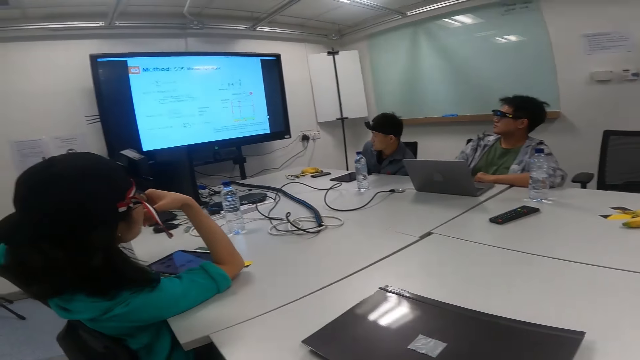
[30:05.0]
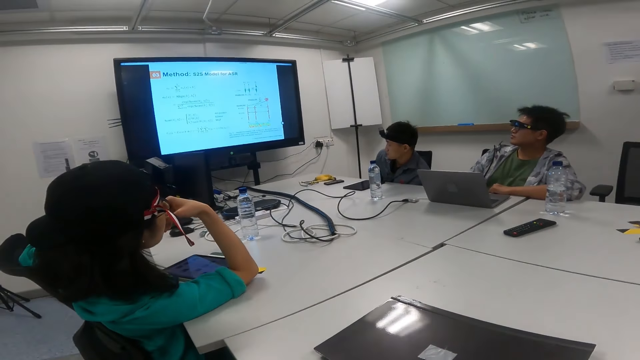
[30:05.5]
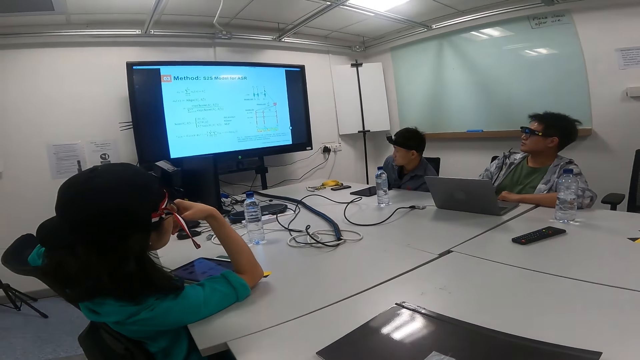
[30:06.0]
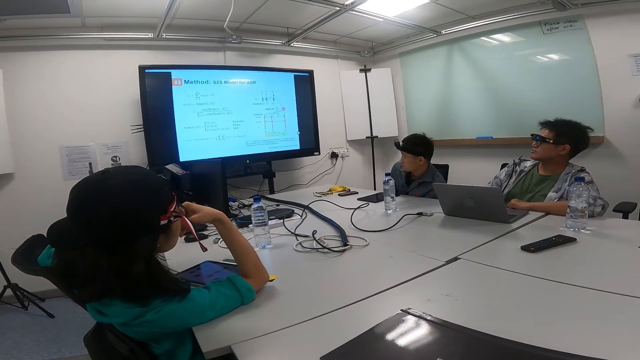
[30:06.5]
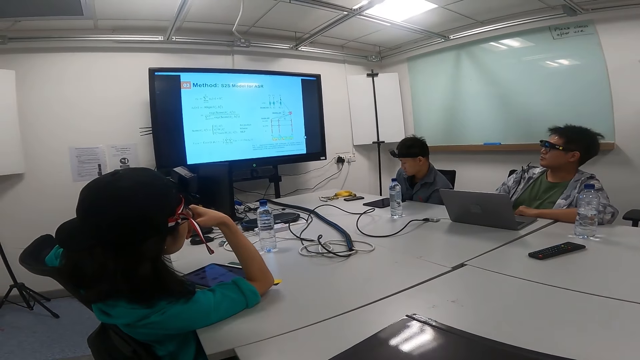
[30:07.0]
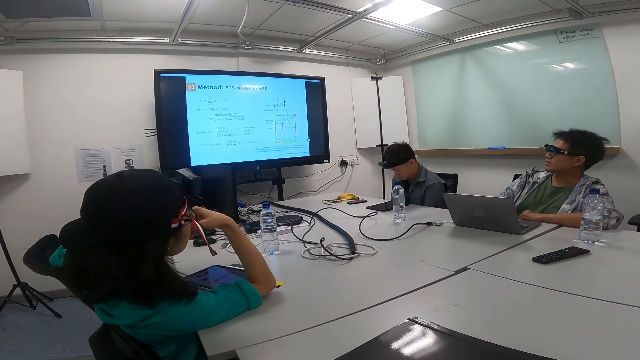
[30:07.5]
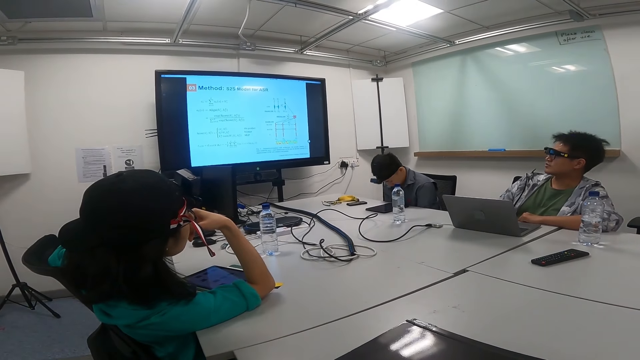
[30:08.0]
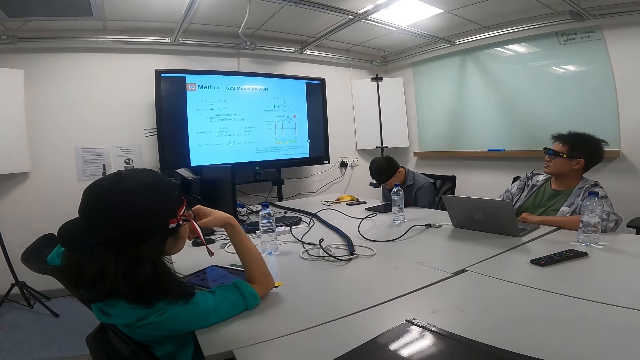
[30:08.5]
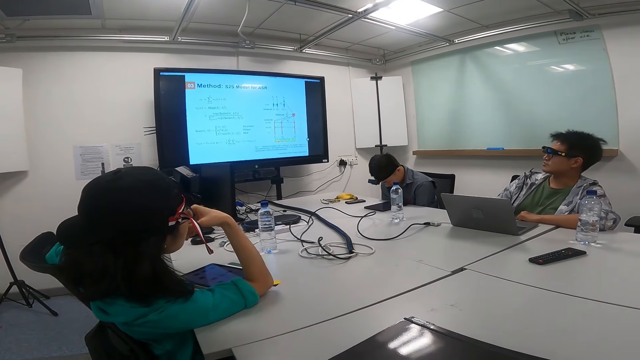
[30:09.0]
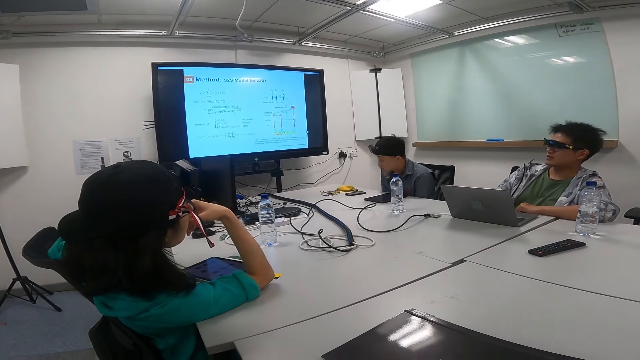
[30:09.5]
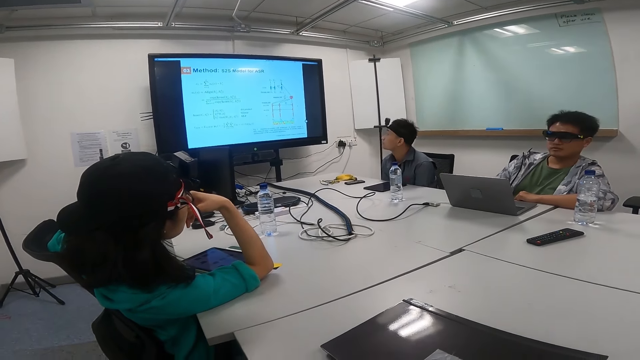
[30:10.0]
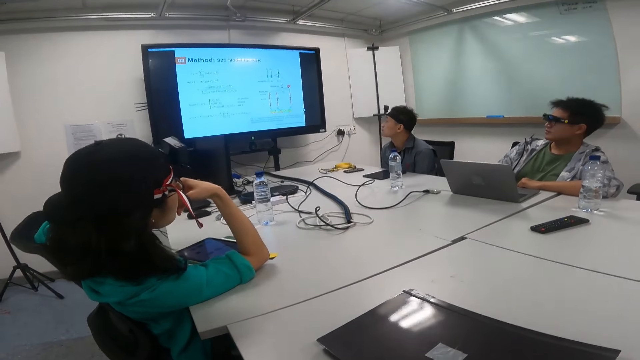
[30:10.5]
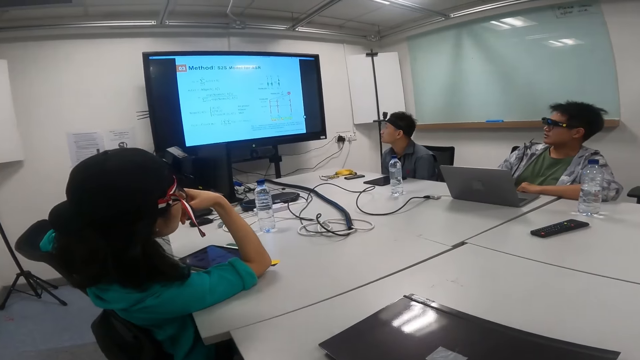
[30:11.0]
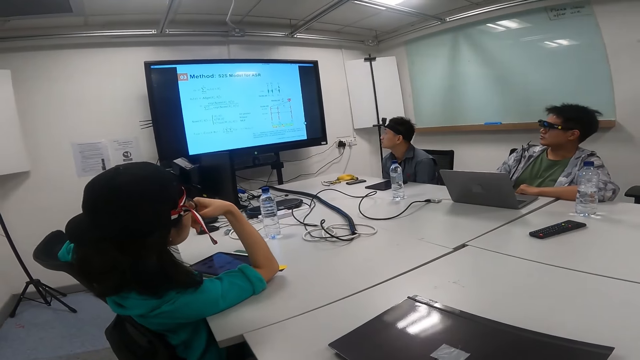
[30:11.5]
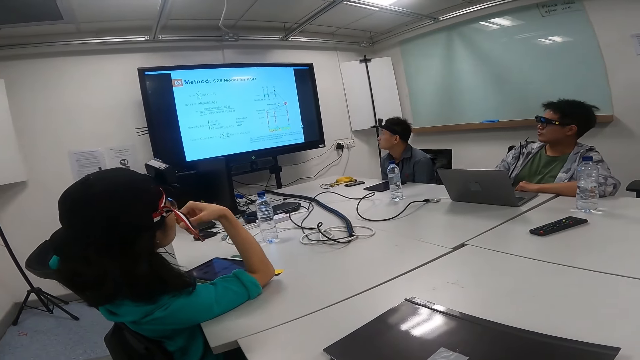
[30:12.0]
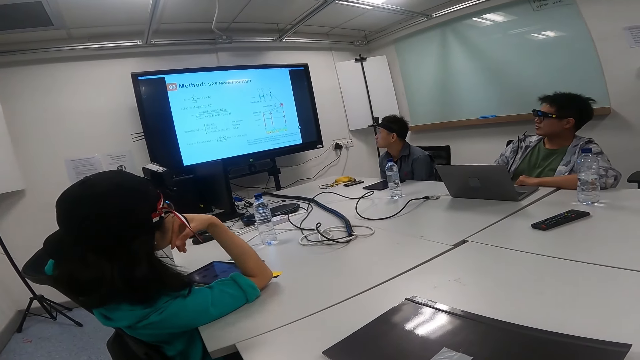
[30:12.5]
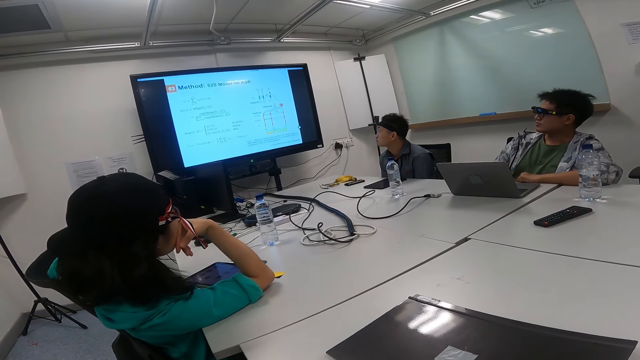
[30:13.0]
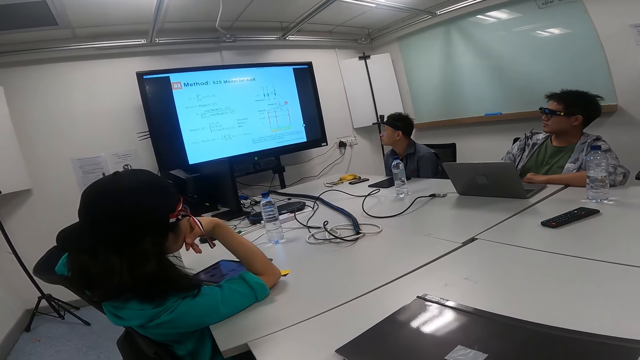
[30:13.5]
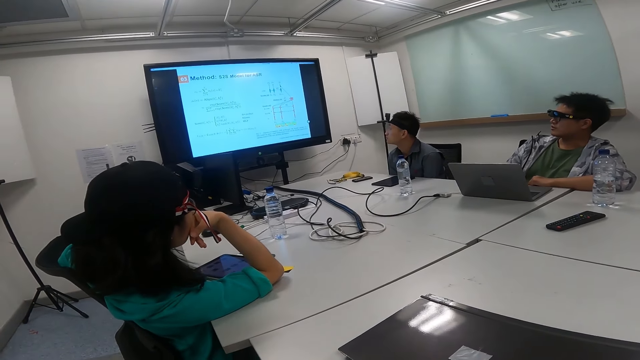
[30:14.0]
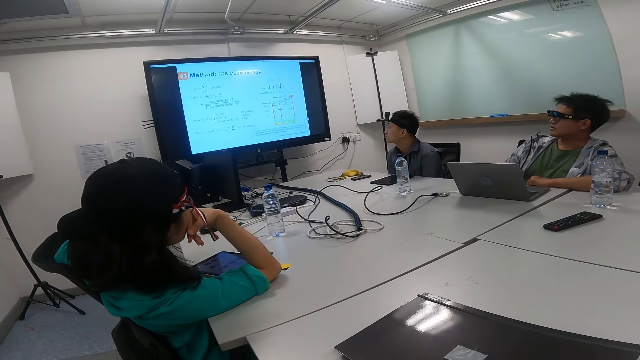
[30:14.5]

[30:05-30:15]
A man talks to a woman. A person looks down and looks up.
